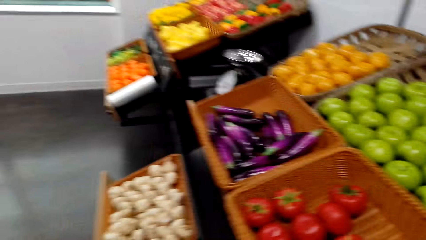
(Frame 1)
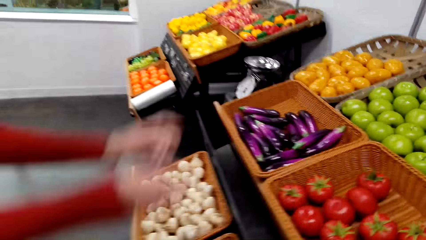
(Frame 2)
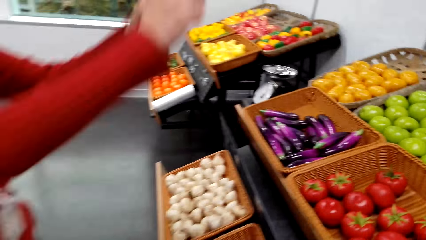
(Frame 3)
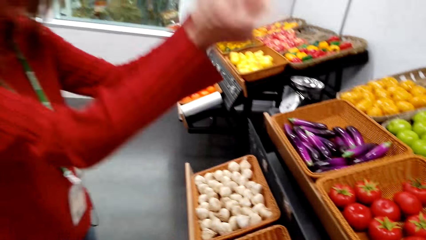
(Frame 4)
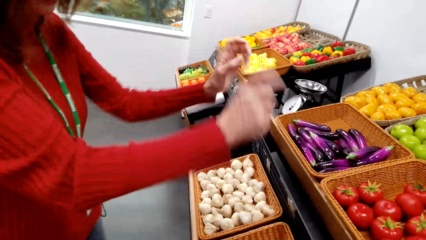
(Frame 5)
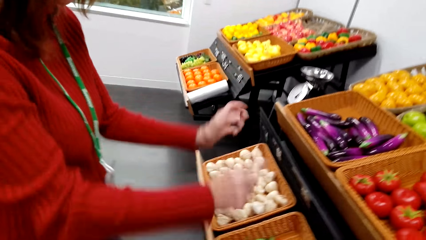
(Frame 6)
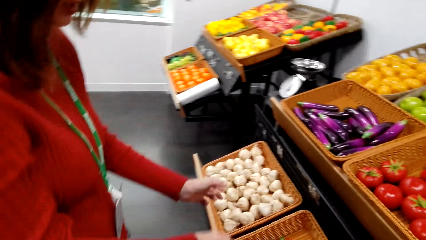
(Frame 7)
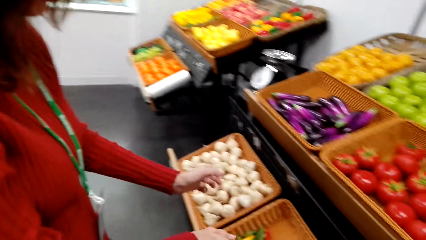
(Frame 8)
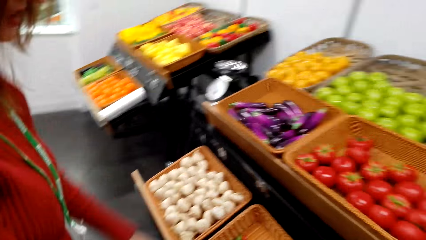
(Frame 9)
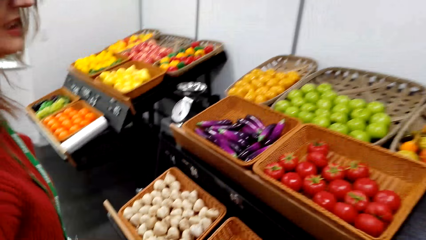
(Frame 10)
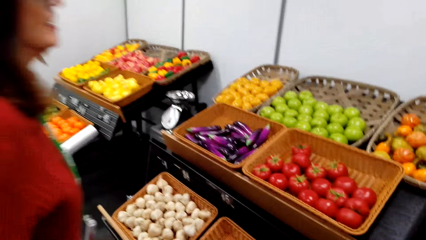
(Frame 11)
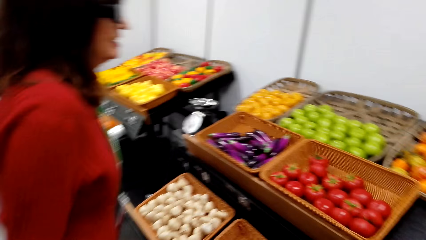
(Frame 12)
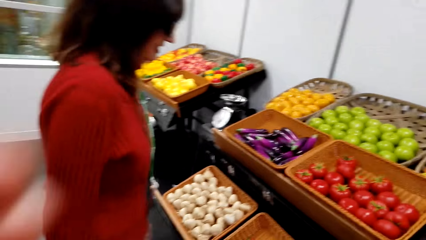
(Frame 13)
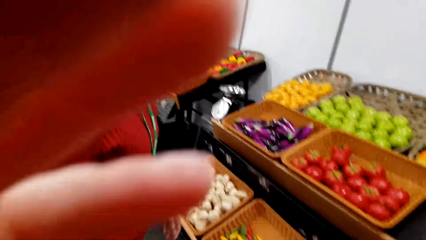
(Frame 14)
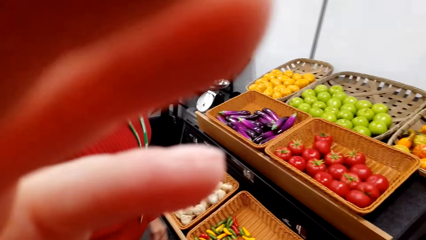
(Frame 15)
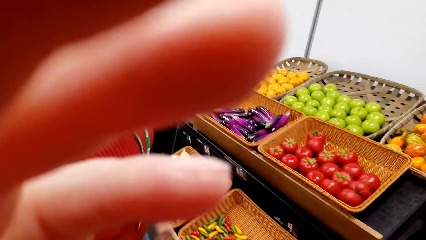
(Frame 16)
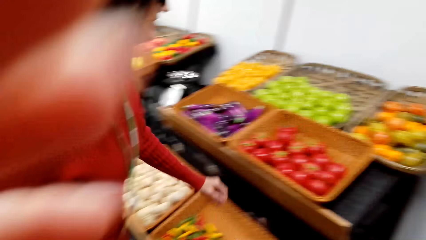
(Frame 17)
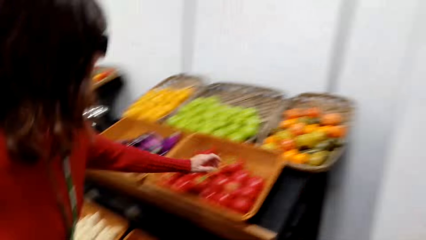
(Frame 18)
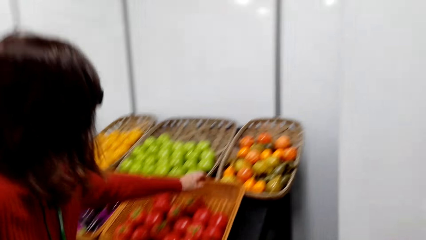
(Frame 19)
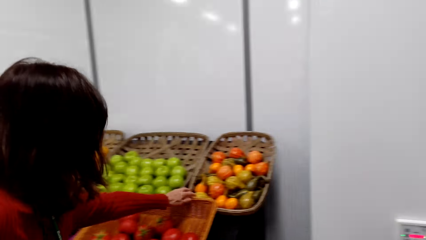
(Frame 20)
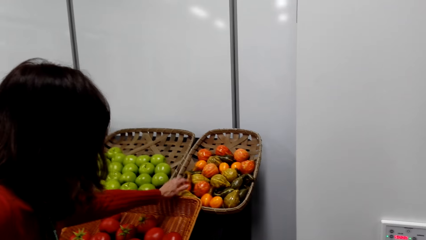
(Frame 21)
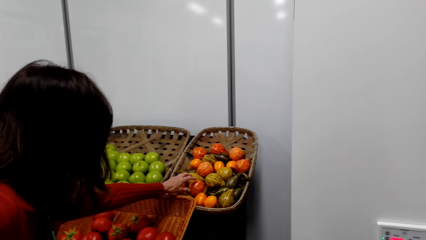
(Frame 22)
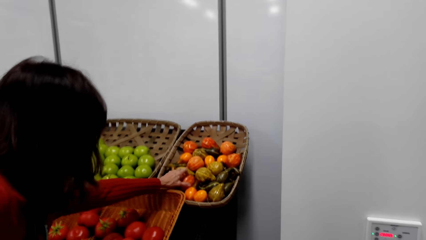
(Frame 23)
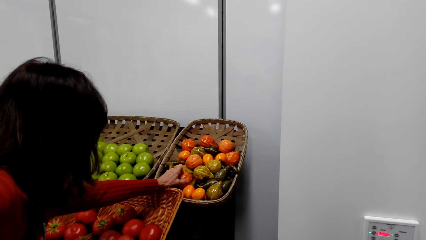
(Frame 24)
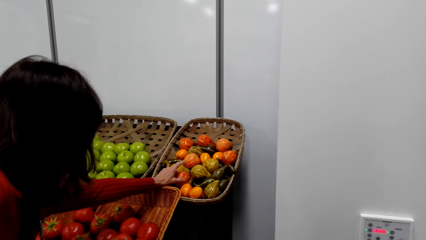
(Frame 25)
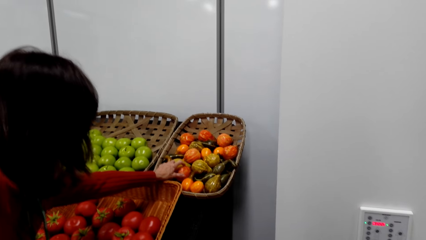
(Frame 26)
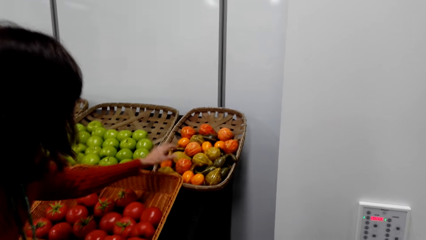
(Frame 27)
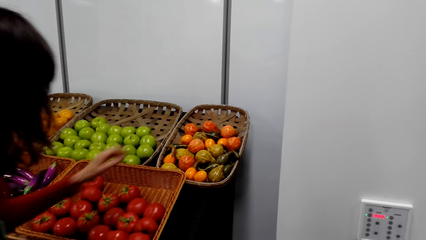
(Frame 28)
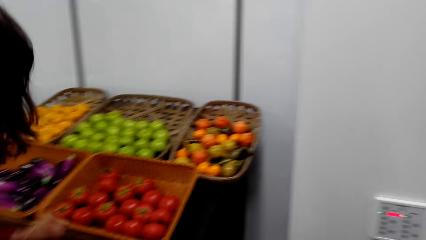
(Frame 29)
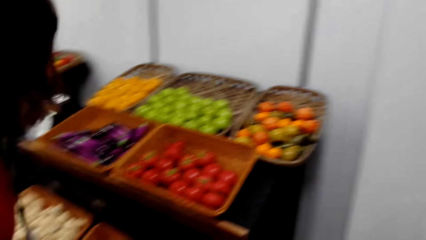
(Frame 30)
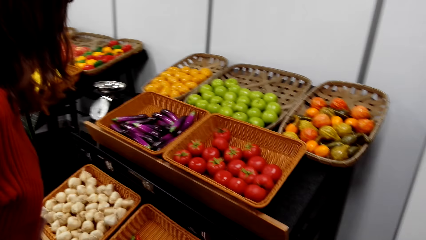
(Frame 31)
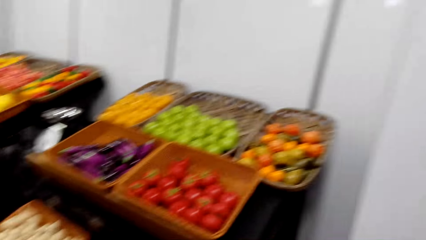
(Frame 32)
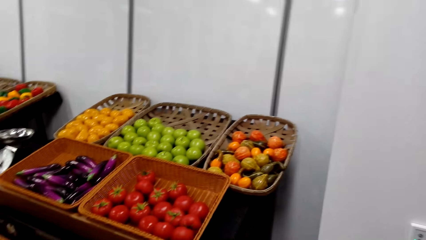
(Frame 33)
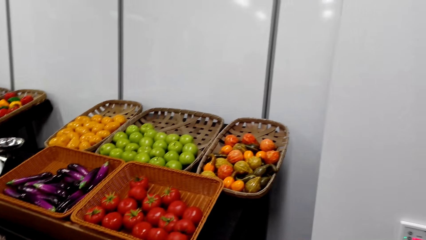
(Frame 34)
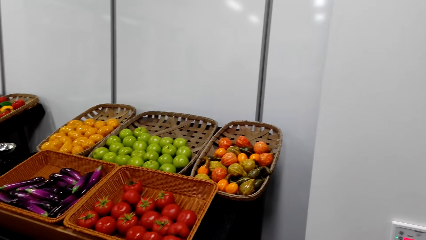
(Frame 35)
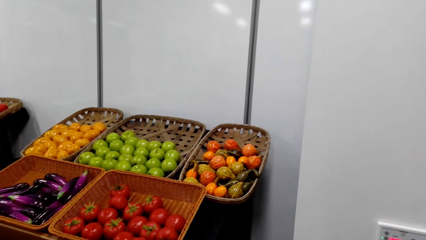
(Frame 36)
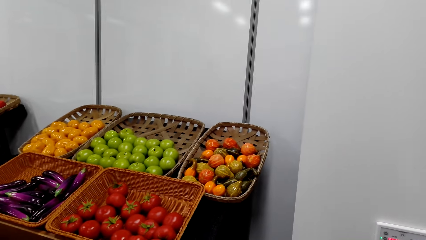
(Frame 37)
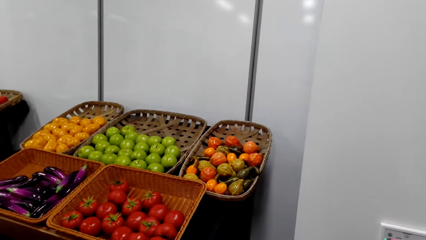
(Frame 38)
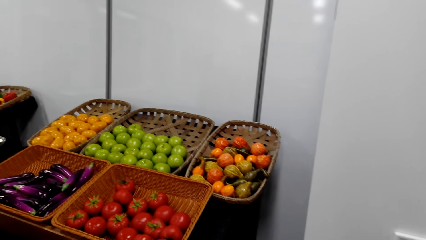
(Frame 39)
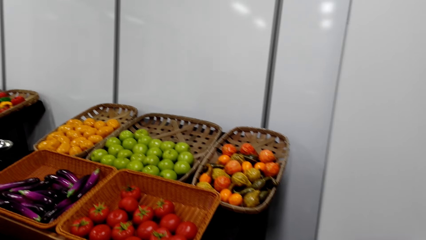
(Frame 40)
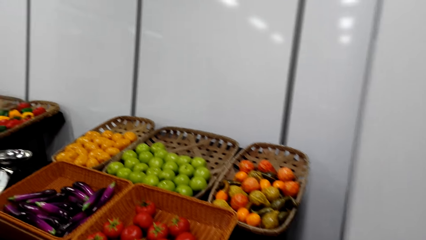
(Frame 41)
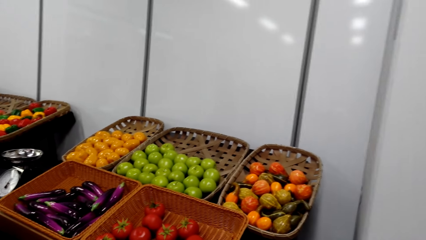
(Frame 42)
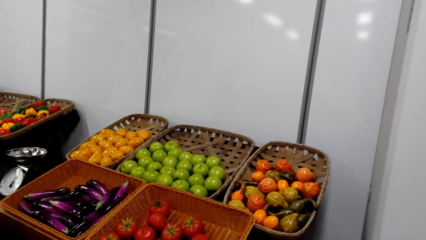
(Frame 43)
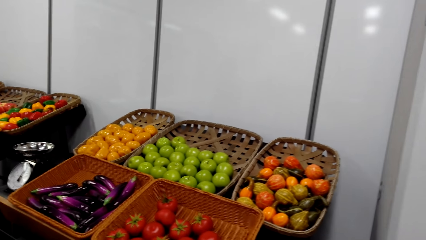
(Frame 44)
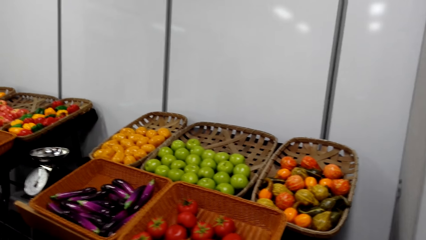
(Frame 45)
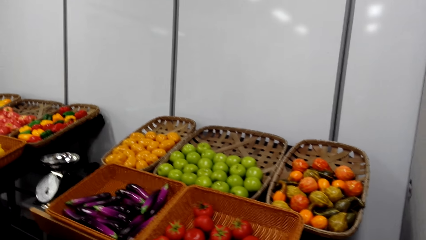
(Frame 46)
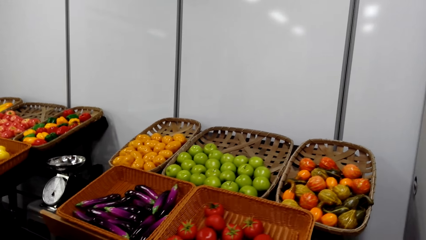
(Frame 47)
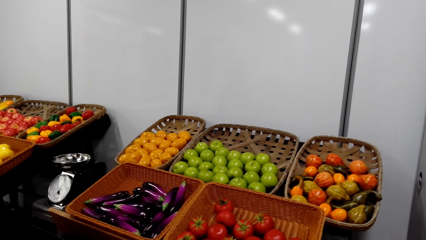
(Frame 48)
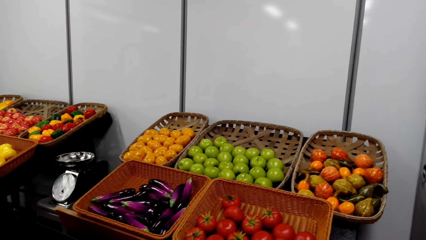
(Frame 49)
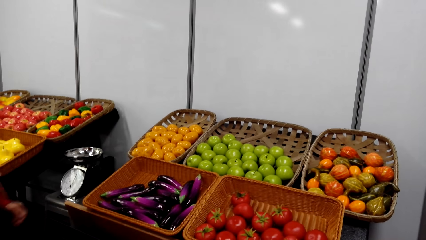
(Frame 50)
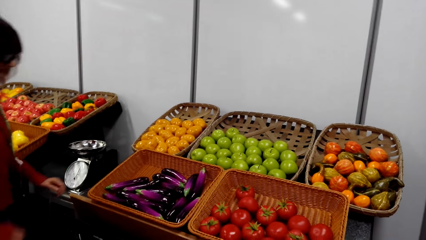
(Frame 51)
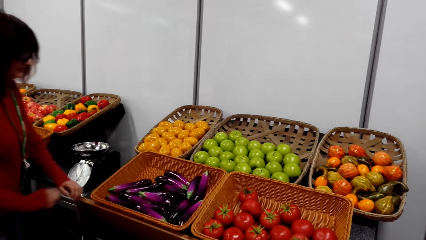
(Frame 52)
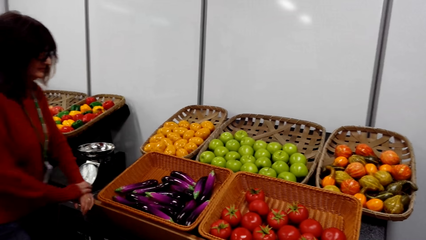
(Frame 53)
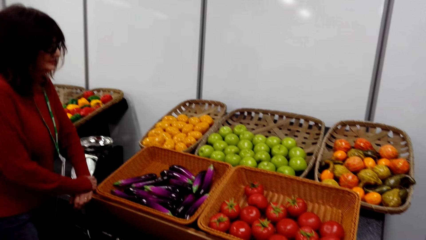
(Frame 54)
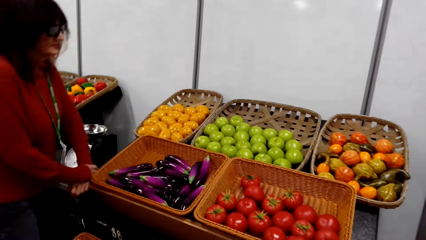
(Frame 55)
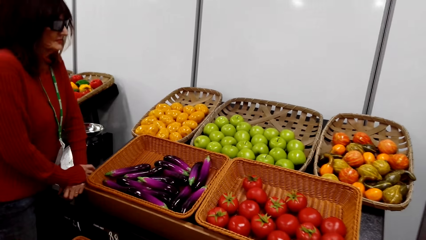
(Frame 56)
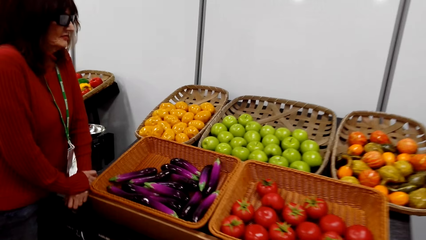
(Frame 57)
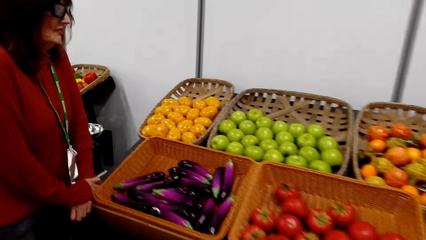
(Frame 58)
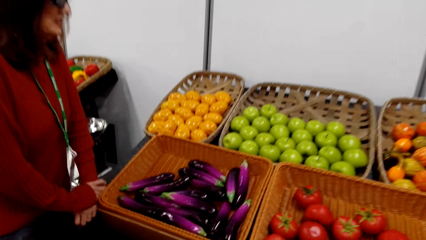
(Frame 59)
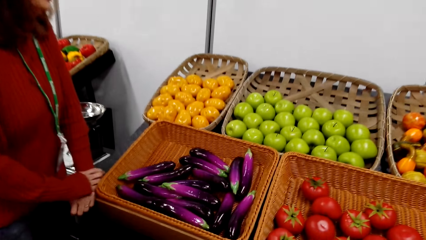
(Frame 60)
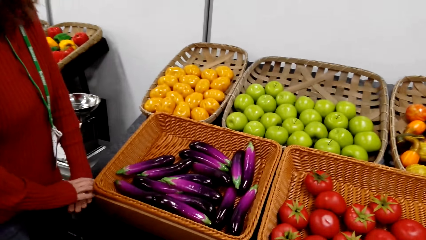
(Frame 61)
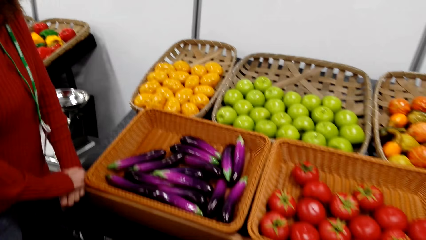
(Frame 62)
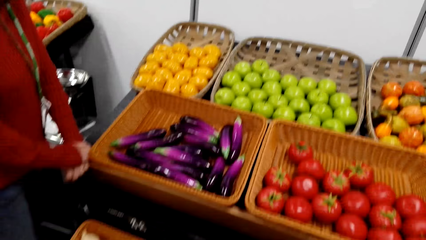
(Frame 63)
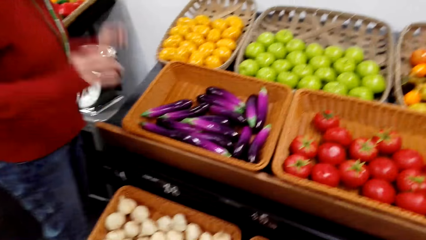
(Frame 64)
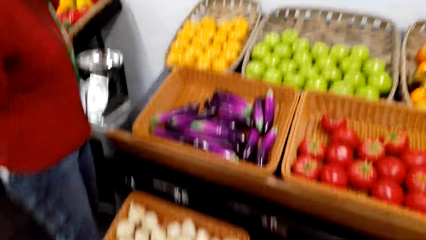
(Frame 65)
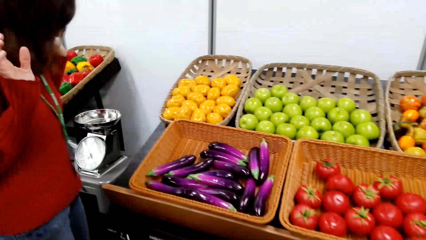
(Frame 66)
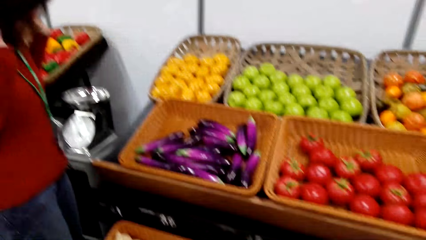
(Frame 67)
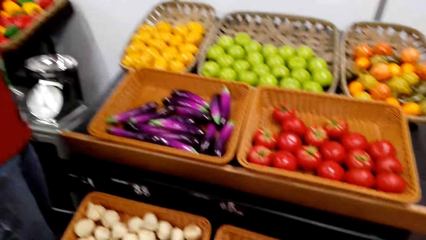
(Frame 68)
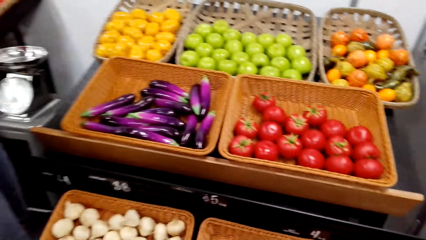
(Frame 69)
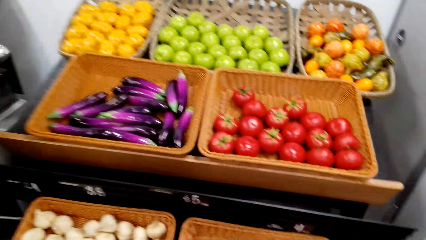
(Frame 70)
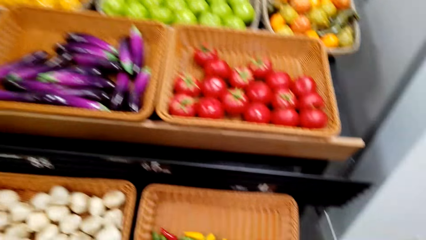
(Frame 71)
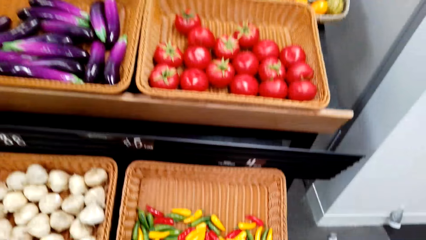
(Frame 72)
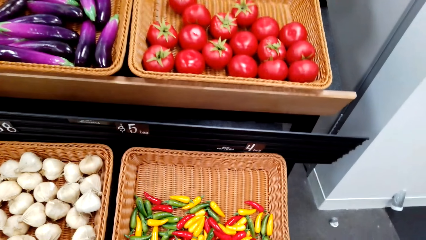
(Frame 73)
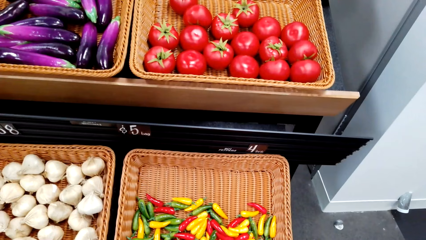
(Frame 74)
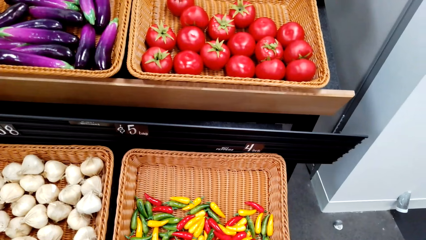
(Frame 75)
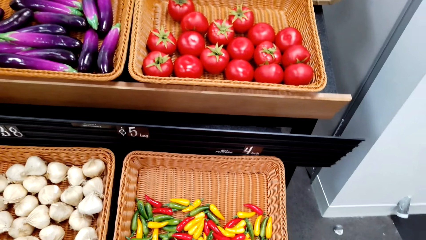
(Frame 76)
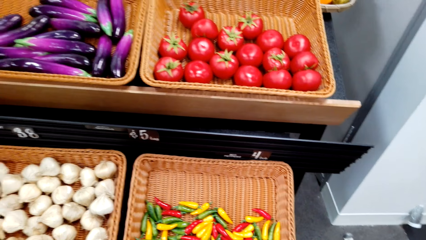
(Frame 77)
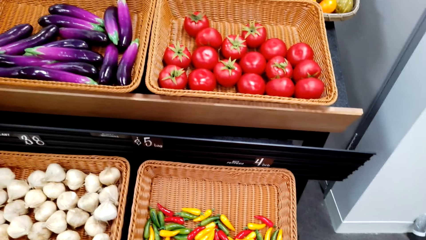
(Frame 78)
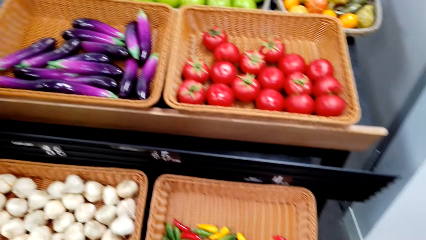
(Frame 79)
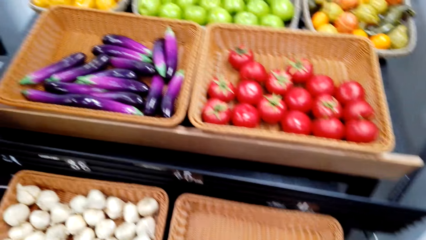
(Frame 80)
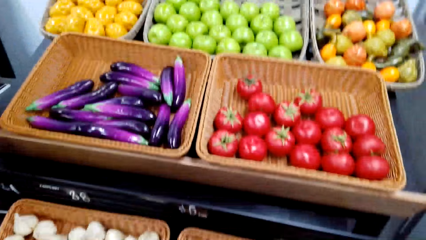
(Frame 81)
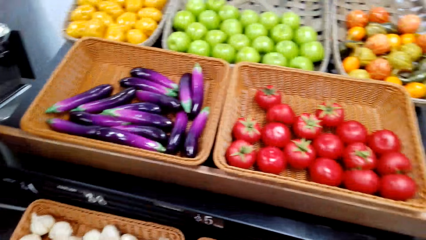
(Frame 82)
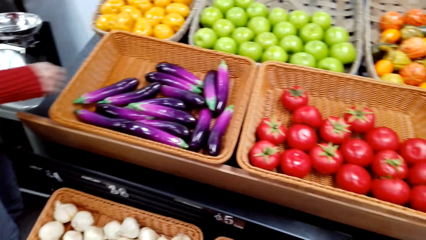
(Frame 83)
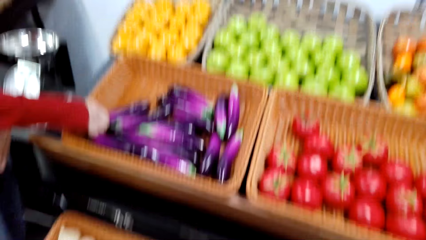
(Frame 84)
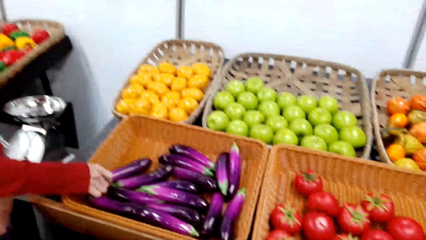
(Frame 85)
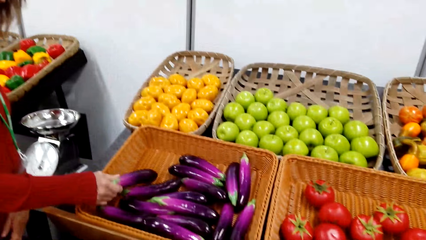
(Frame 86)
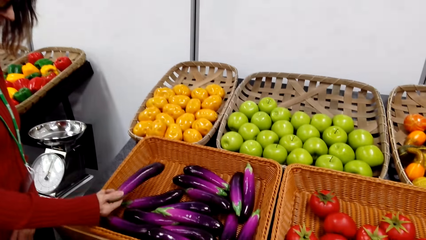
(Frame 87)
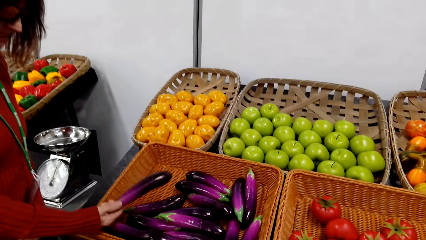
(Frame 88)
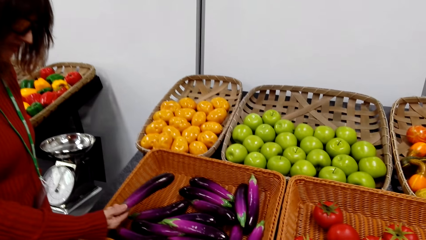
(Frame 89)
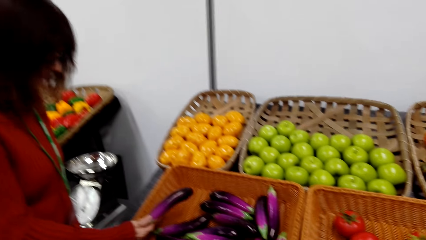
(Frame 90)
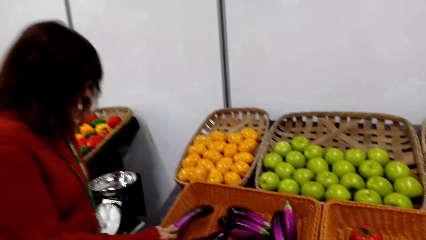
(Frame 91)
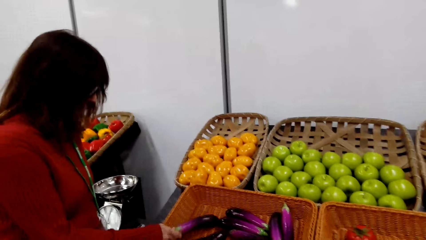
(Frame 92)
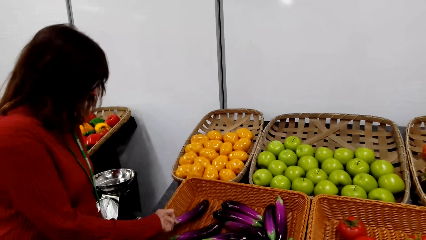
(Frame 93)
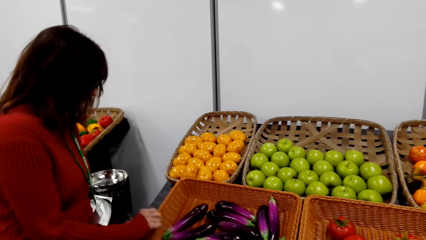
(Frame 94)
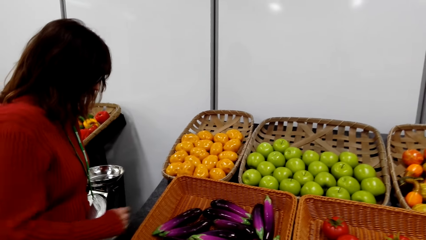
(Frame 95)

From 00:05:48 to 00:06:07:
The camera wearer touches something. A woman touches a swan gourd. The woman holds on the grocery. The woman touches an eggplant. The woman picks up a pepper.
